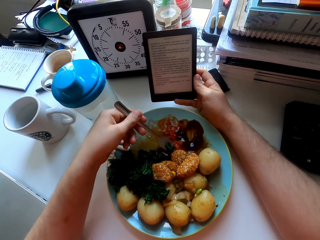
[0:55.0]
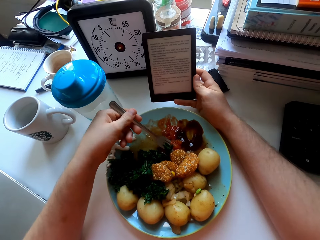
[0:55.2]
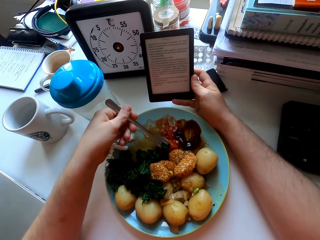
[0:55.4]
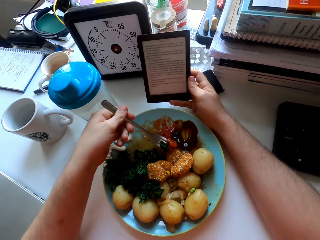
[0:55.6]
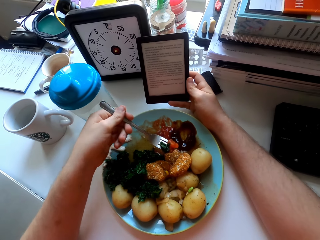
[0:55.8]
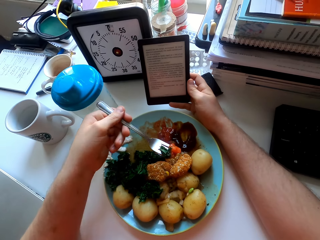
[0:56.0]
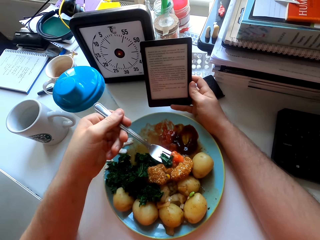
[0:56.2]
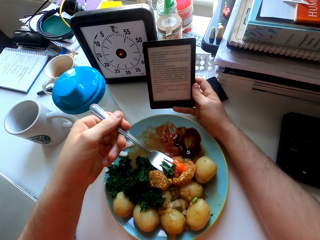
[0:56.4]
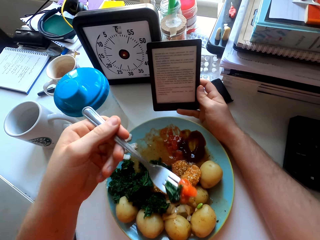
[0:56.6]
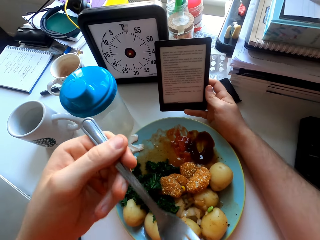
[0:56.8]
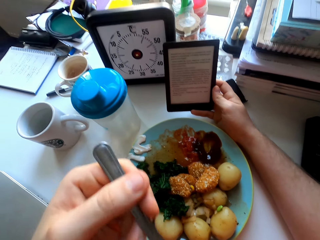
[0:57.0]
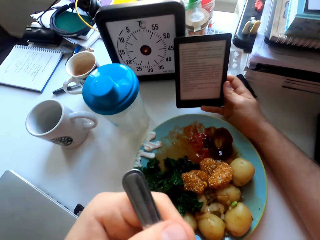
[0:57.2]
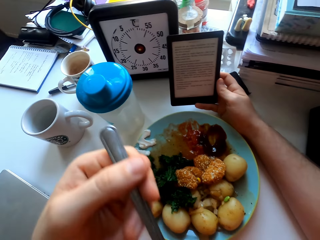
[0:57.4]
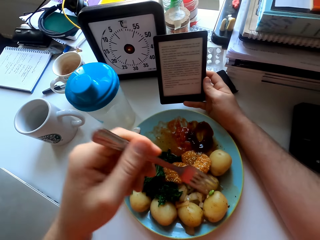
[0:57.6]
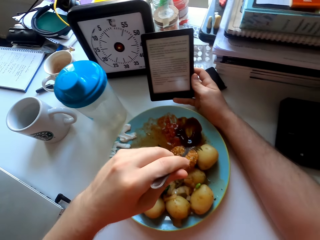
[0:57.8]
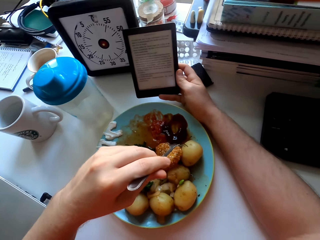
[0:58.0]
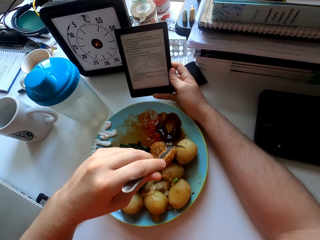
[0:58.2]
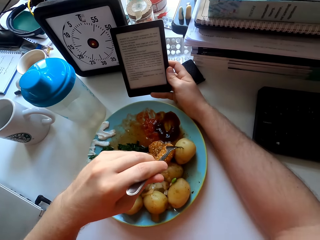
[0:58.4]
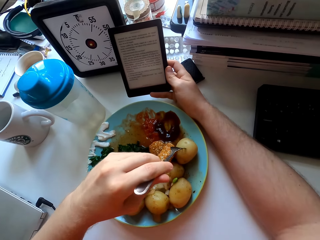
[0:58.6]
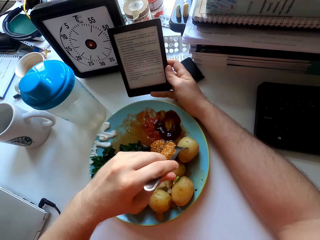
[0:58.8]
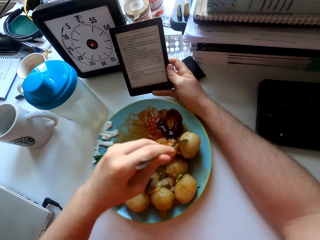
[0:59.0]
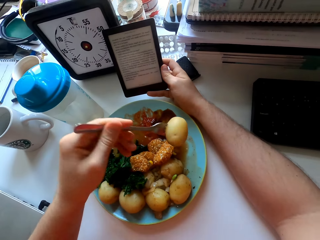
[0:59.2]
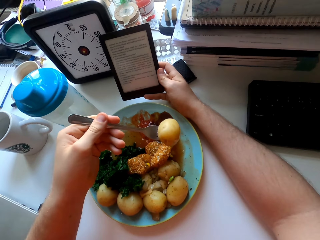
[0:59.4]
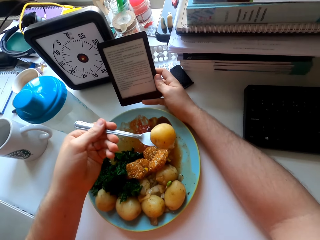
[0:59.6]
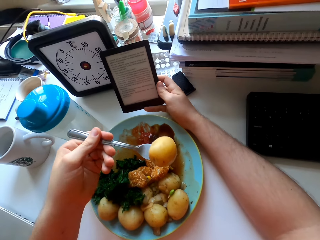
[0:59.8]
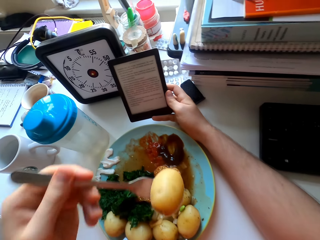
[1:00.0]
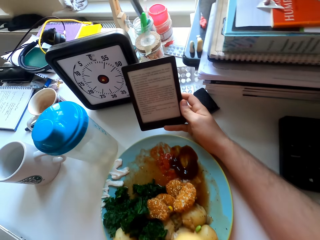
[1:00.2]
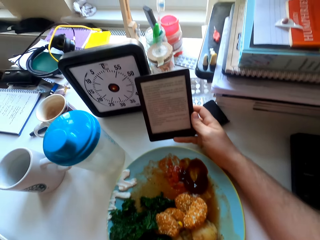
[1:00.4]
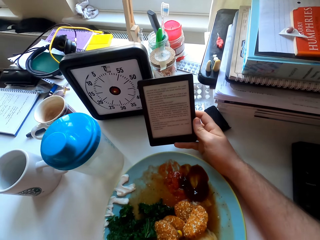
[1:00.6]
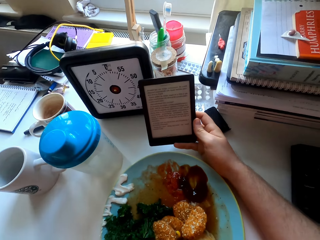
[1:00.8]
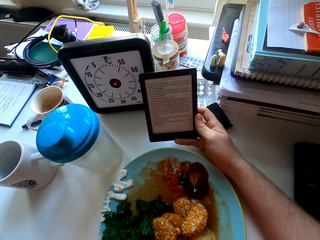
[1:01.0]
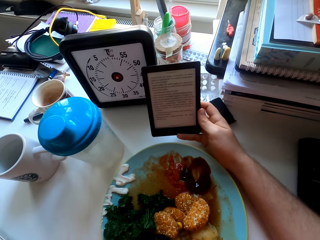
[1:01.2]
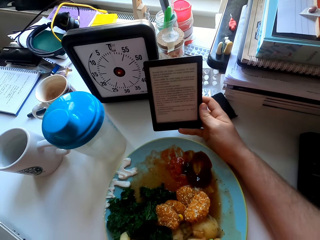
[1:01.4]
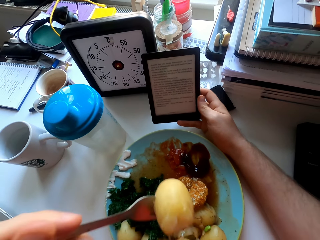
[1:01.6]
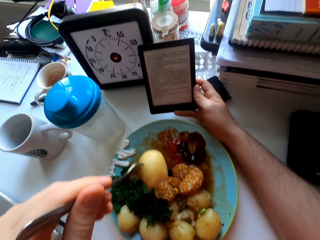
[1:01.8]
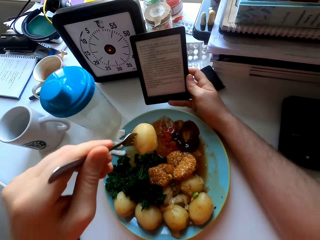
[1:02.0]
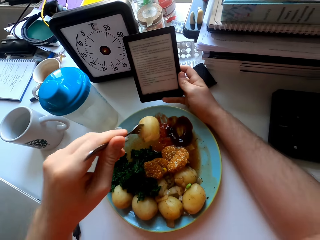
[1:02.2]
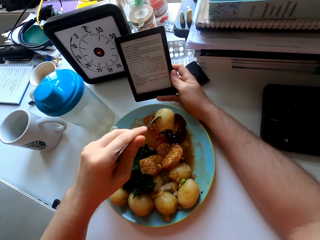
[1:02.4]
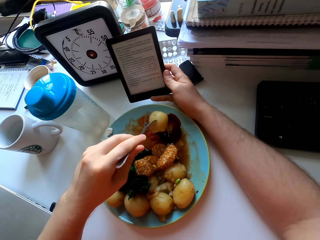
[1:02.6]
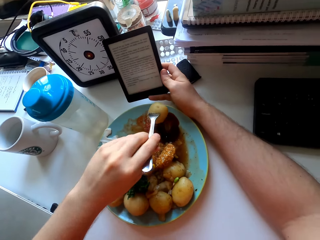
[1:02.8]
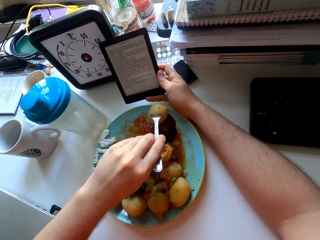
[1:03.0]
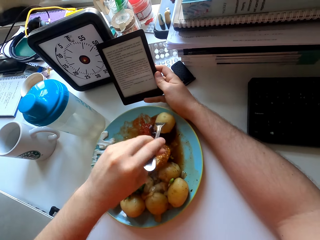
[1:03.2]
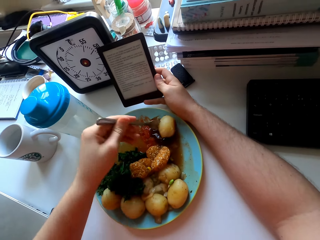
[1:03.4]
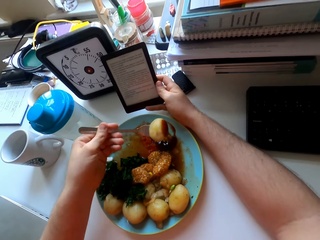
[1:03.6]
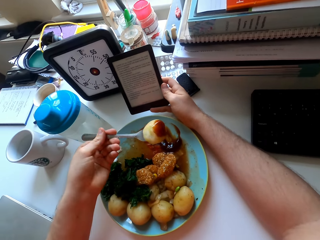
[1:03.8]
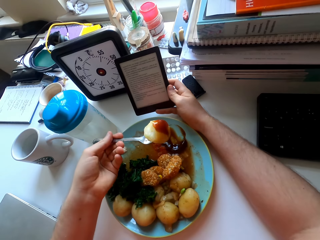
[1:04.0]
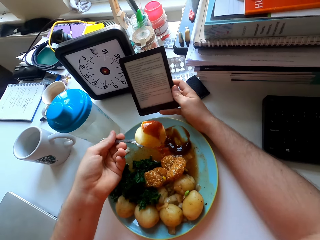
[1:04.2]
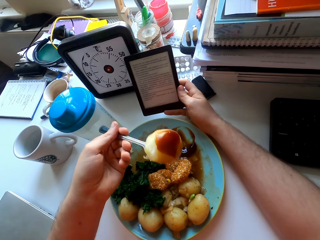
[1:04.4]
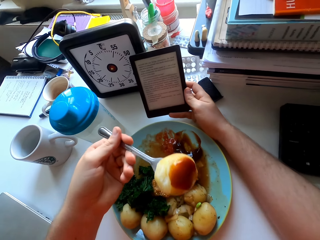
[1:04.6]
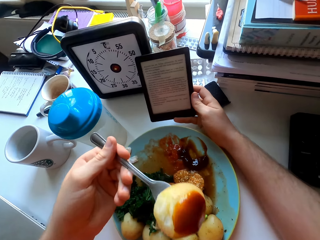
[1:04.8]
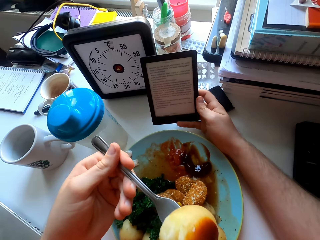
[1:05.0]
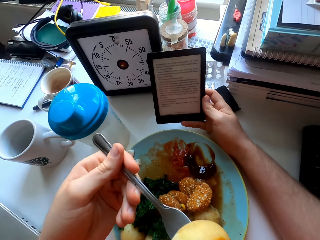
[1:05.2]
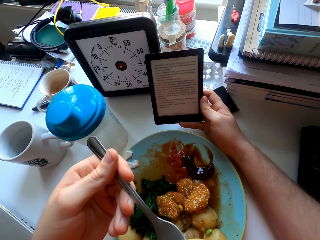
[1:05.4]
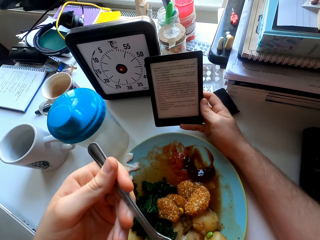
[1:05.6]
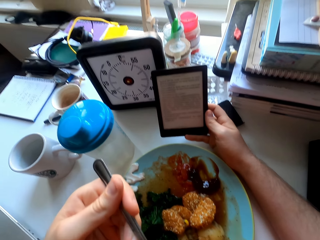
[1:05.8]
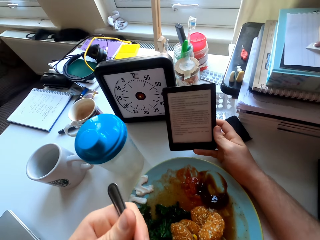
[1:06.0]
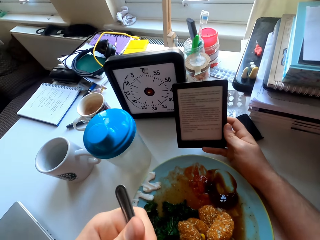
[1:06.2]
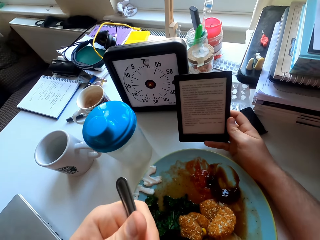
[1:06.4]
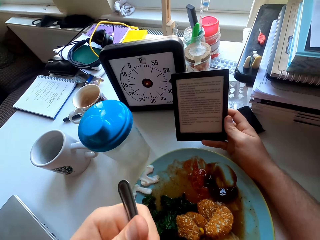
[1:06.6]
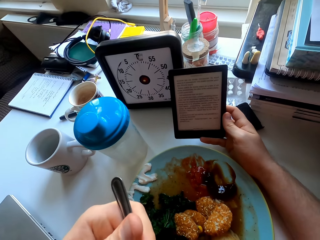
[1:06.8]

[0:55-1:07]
The camera wearer eats green vegetables and sauce. They eat a potato.

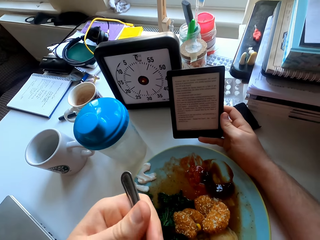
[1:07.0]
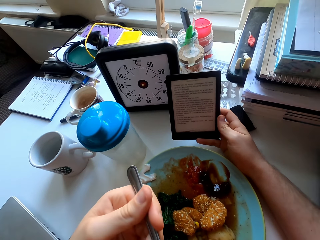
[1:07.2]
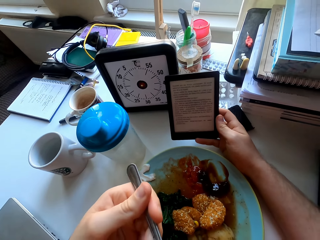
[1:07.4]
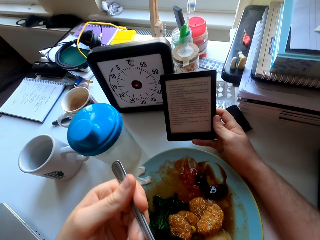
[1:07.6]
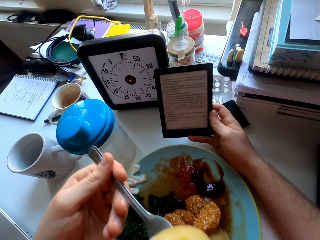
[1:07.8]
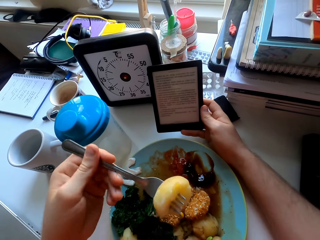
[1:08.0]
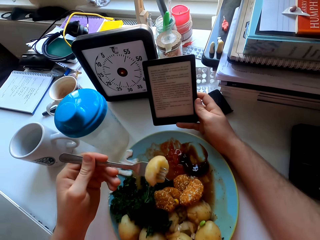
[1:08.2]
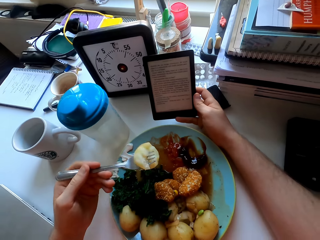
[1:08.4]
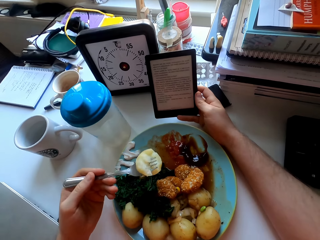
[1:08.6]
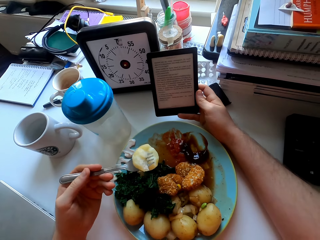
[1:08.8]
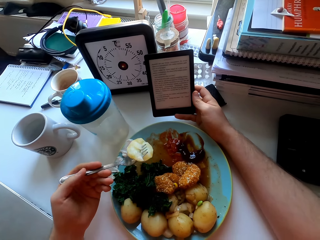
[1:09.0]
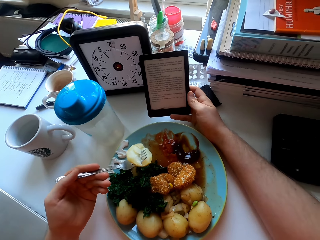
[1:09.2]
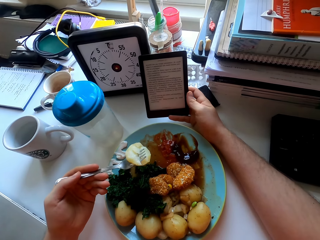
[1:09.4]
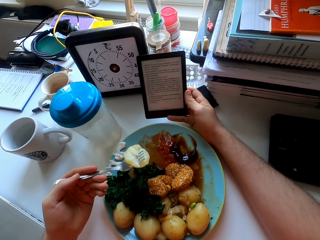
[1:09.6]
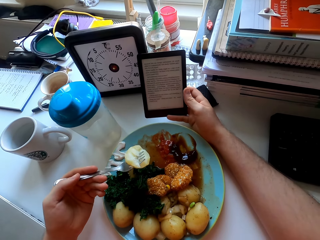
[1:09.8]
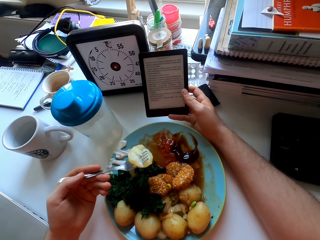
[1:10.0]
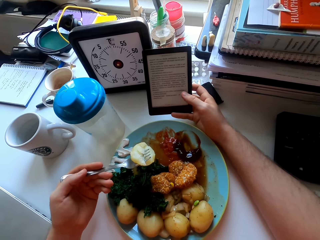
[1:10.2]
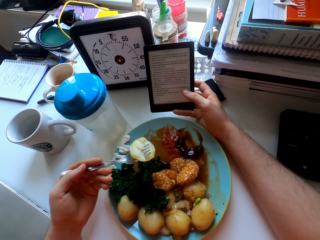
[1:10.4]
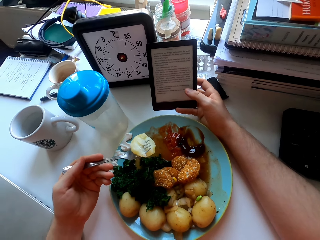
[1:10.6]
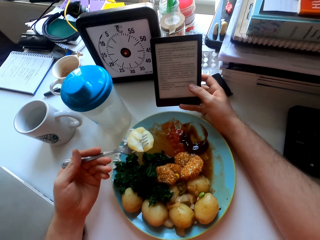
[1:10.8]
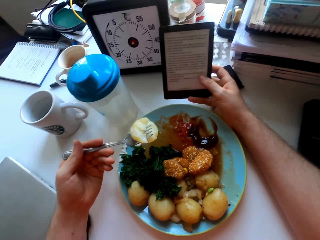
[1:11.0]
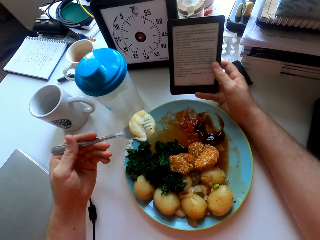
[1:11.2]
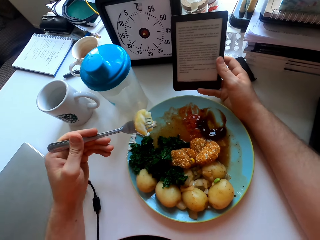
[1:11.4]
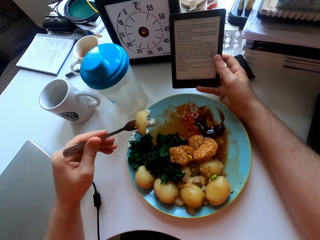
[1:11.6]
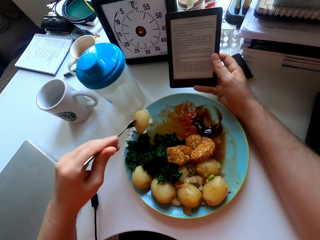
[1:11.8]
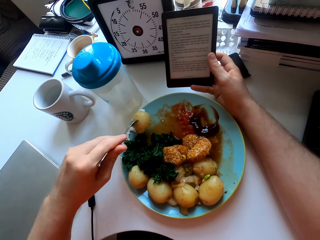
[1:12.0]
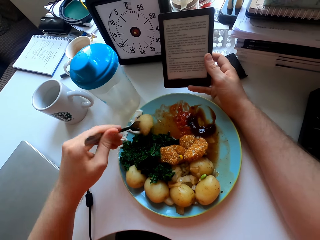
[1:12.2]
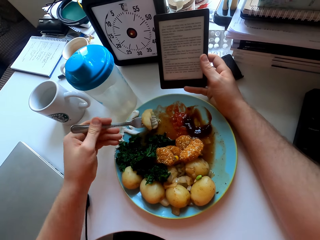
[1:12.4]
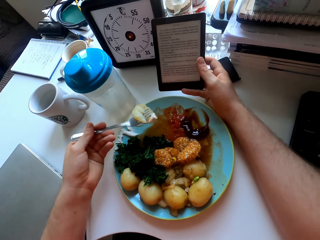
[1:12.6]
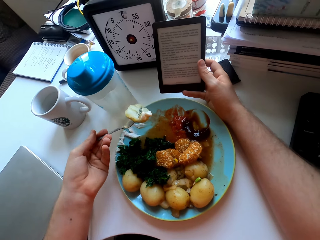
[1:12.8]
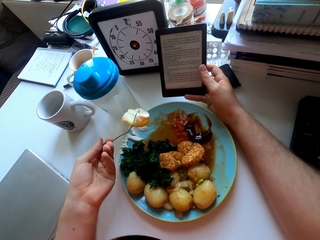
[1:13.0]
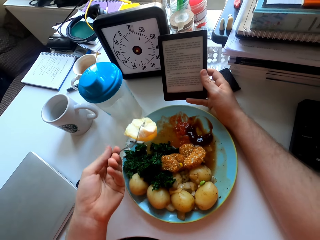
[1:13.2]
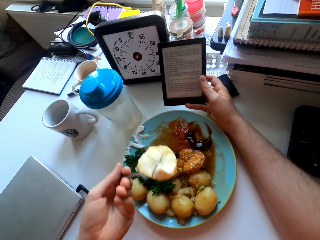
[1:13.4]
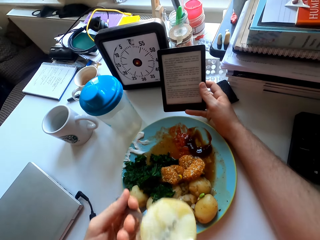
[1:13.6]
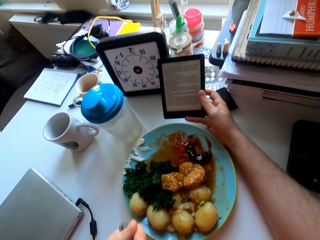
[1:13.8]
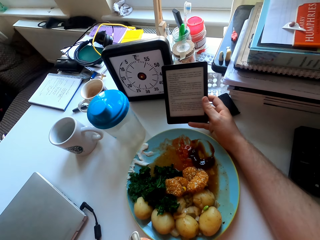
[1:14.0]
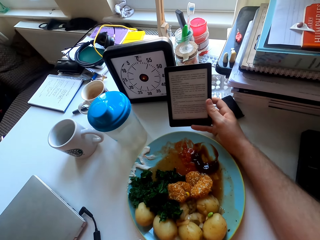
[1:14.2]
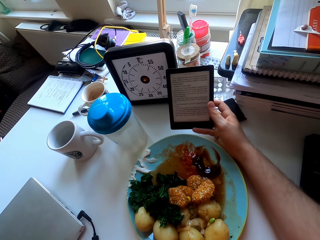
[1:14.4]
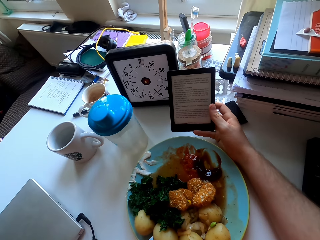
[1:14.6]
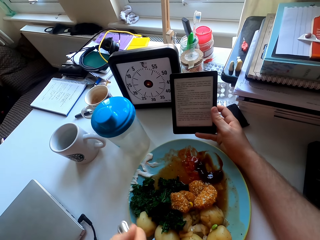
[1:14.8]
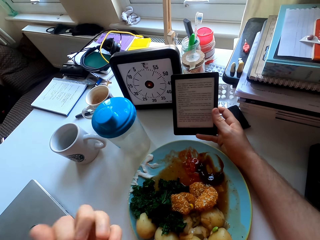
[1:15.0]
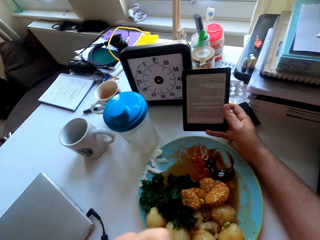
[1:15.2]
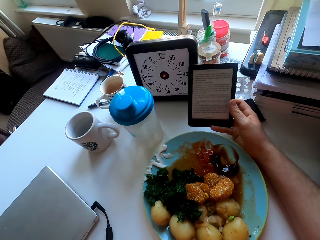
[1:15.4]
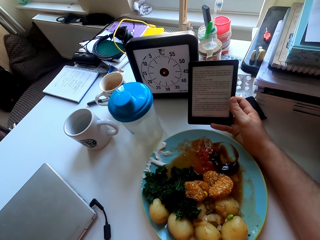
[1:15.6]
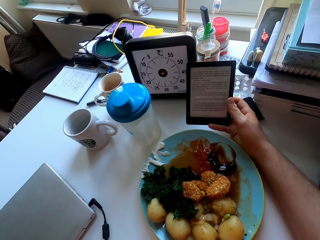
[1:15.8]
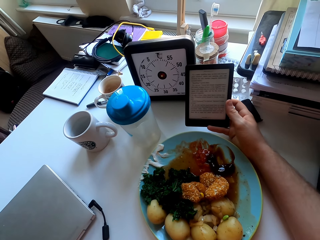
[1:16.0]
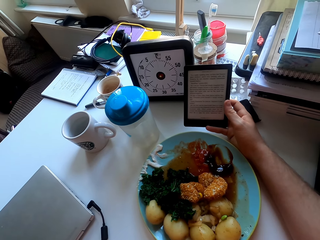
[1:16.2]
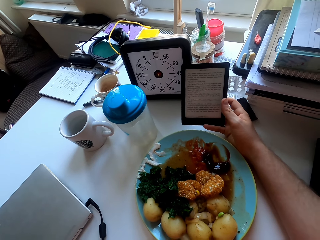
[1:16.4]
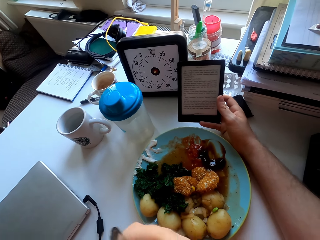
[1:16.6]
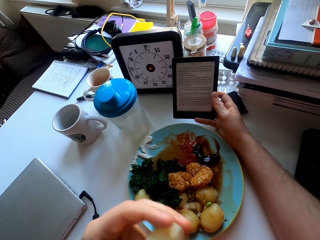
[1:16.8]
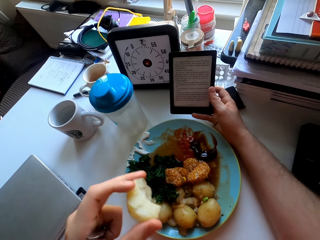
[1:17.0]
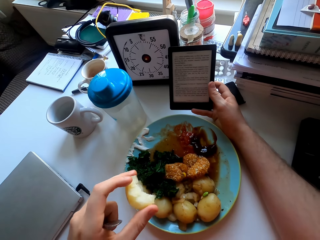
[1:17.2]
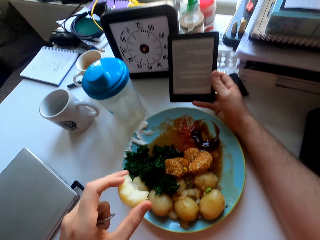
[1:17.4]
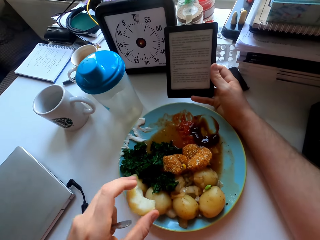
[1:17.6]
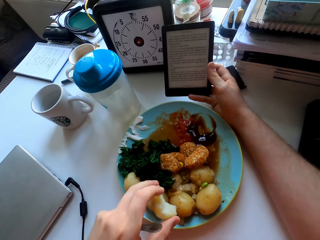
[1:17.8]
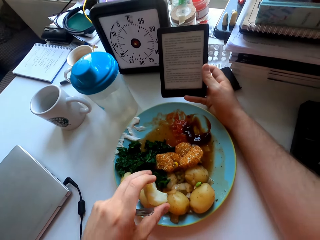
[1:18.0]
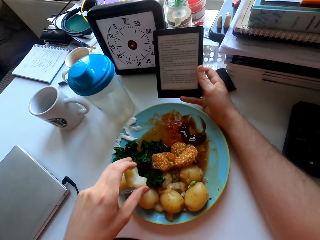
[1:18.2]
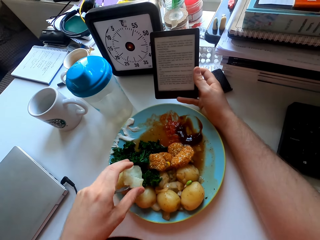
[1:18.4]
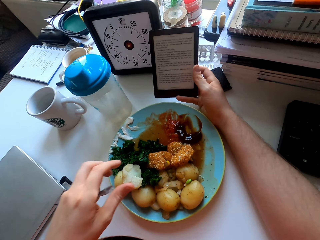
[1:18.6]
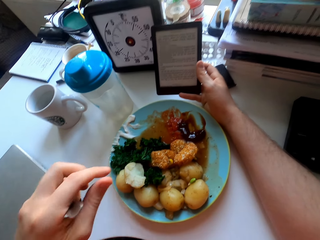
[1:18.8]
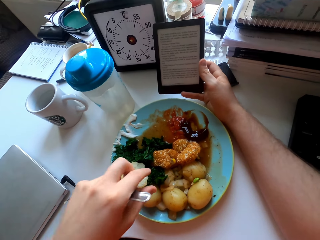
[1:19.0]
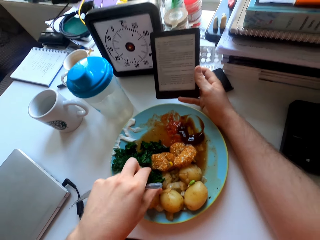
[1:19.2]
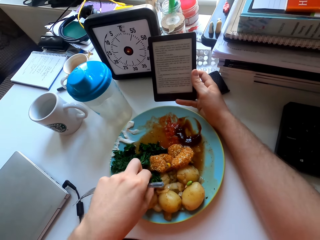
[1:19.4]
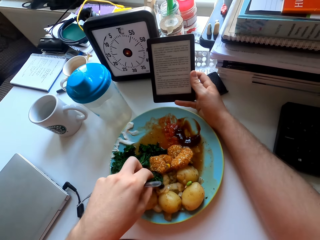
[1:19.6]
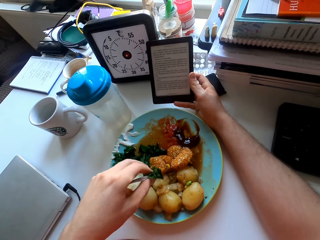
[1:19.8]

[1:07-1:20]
The camera wearer stares at the phone. They rub a potato on a condiment. They eat food with a fork. They put the potato on the plate.
